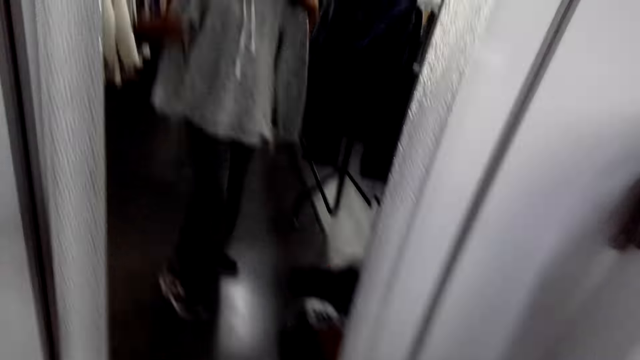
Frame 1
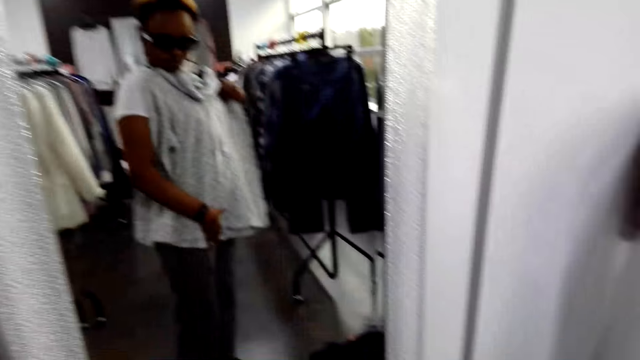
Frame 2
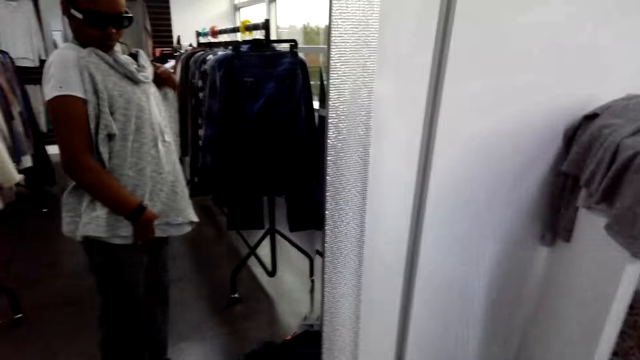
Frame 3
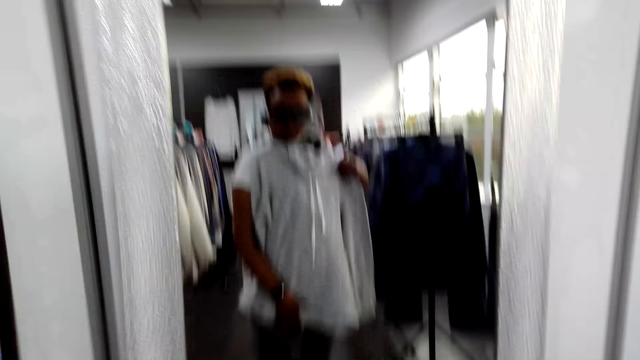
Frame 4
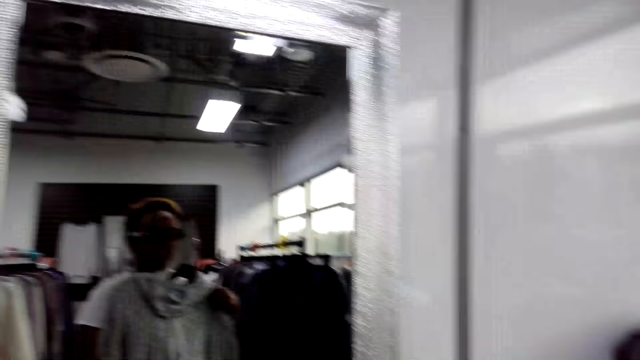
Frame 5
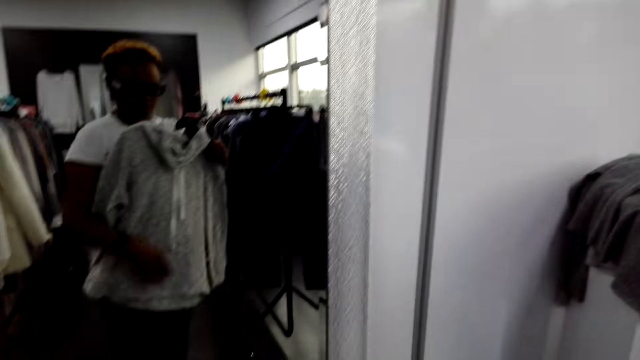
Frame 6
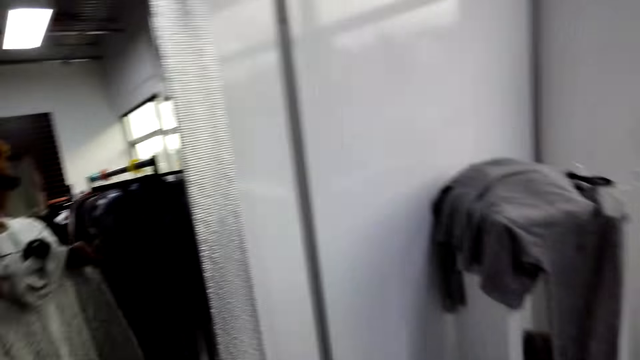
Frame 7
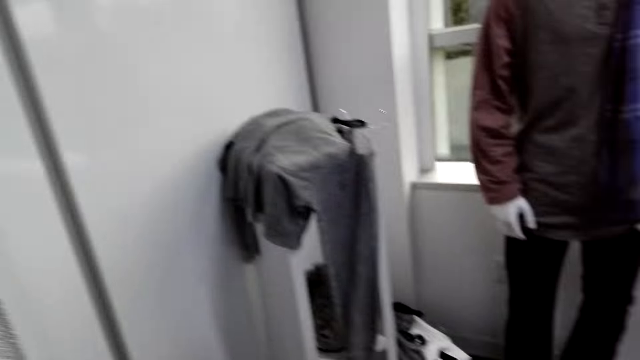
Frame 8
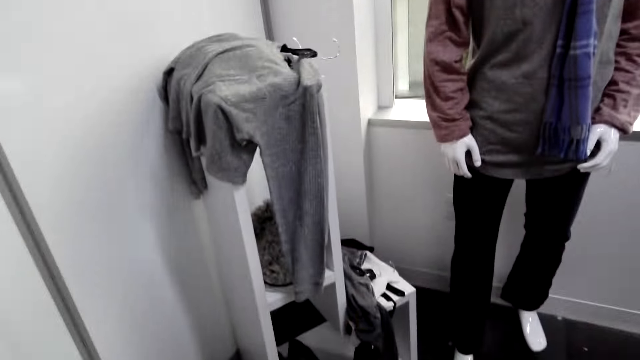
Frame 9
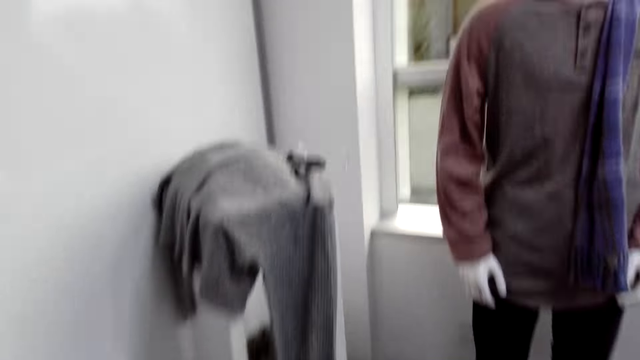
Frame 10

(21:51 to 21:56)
The camera wearer looks around. They pick the top from the shelf.

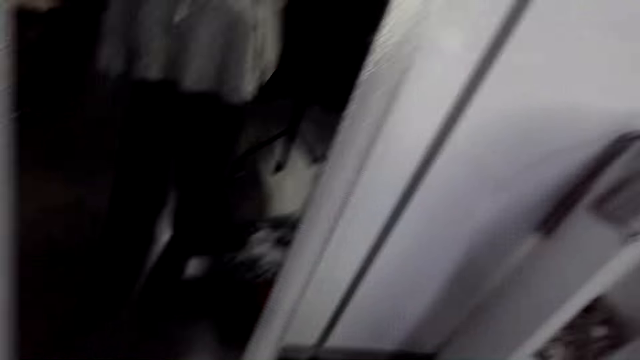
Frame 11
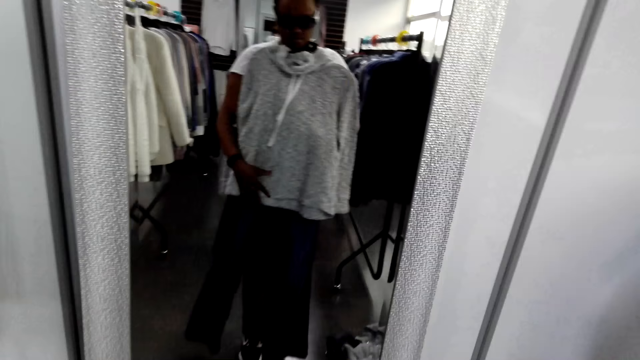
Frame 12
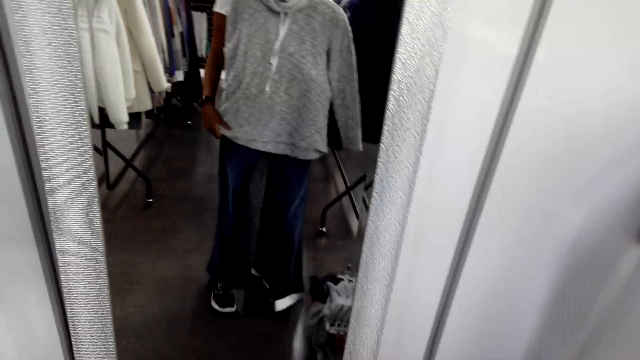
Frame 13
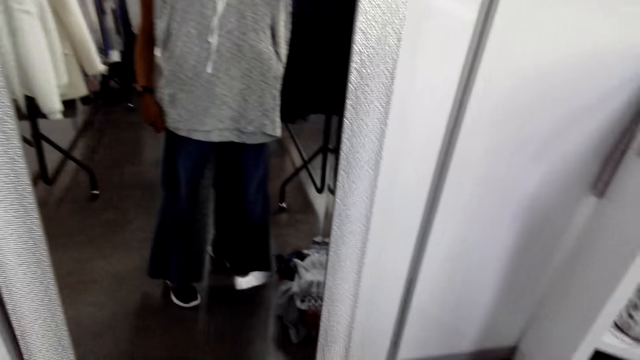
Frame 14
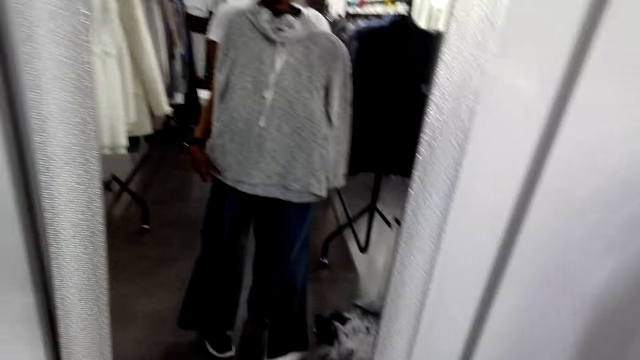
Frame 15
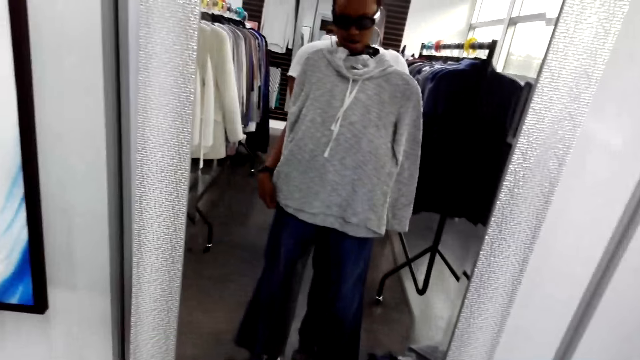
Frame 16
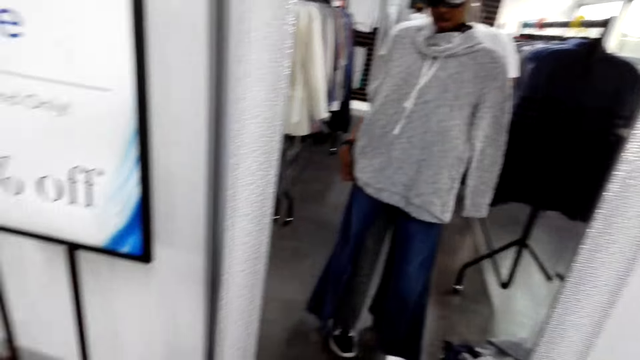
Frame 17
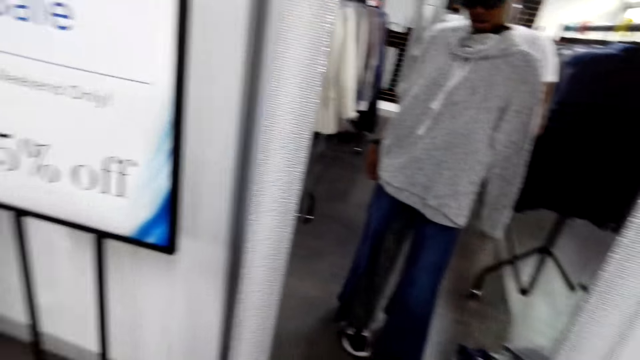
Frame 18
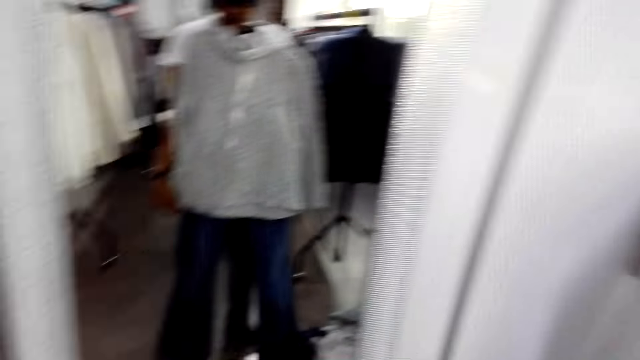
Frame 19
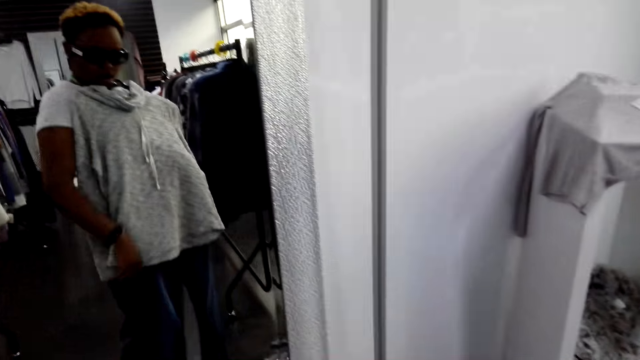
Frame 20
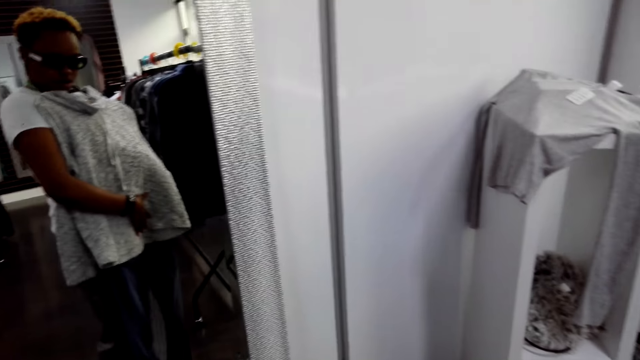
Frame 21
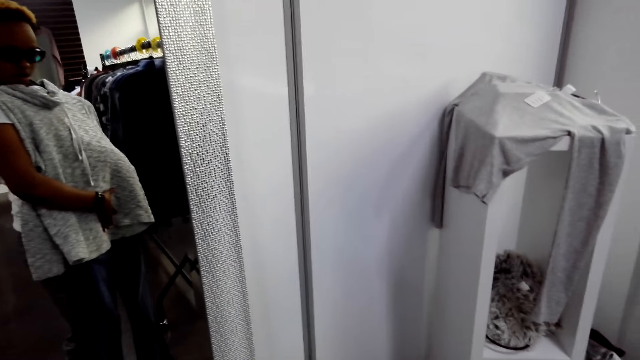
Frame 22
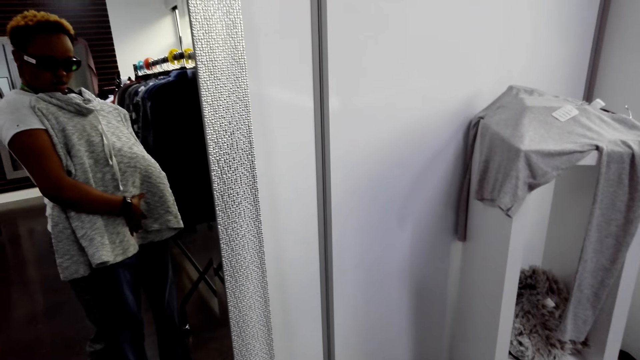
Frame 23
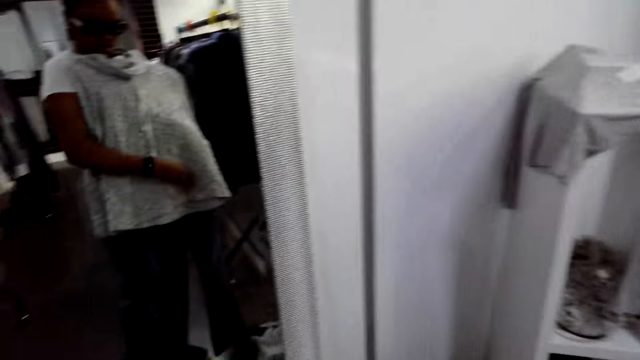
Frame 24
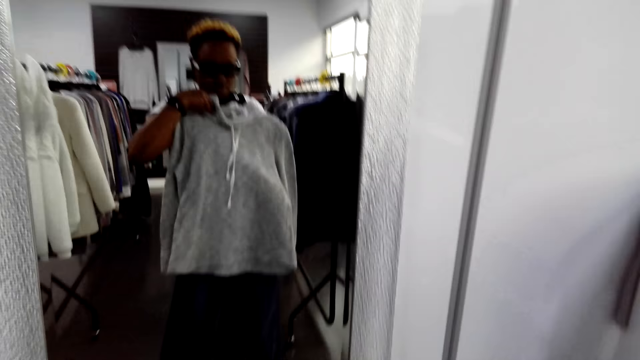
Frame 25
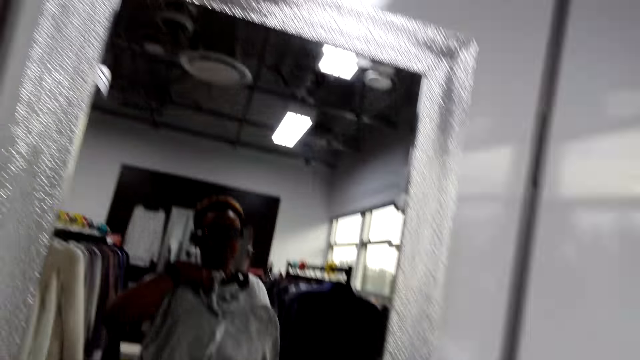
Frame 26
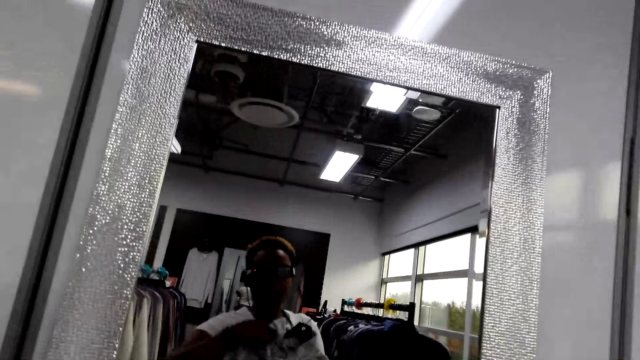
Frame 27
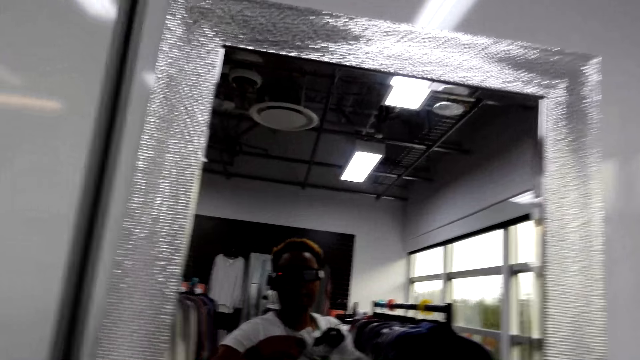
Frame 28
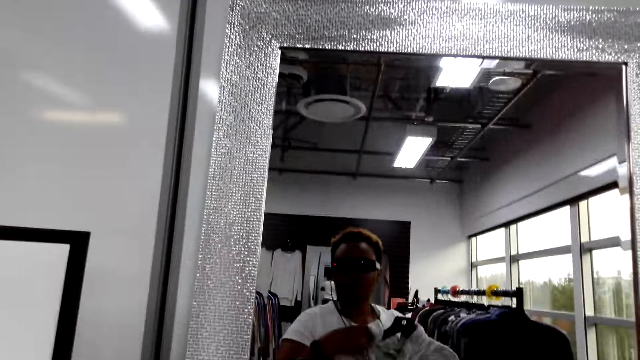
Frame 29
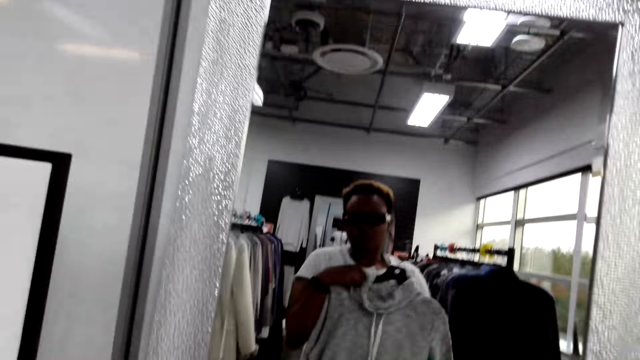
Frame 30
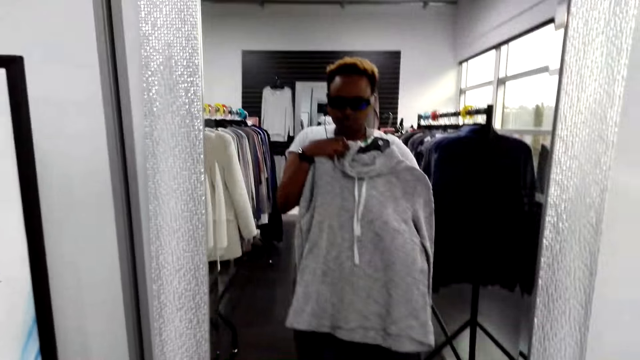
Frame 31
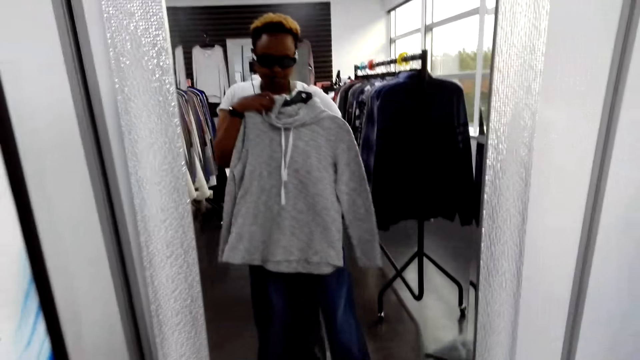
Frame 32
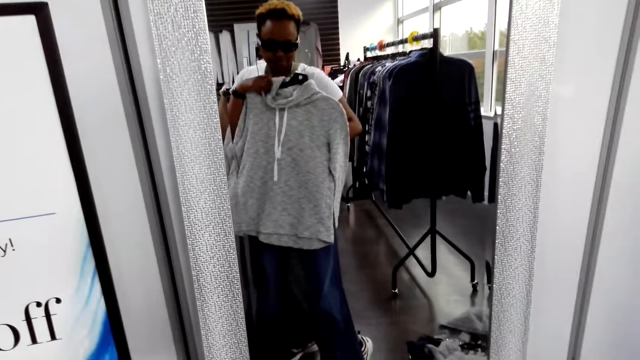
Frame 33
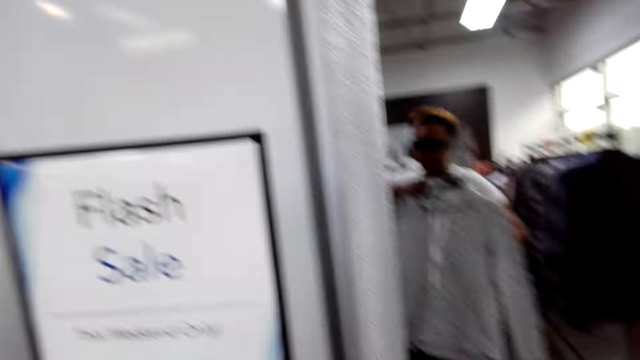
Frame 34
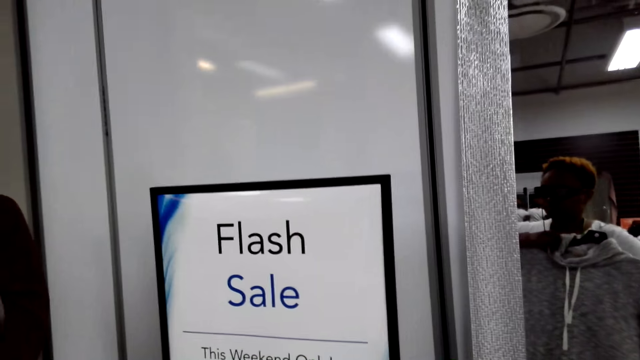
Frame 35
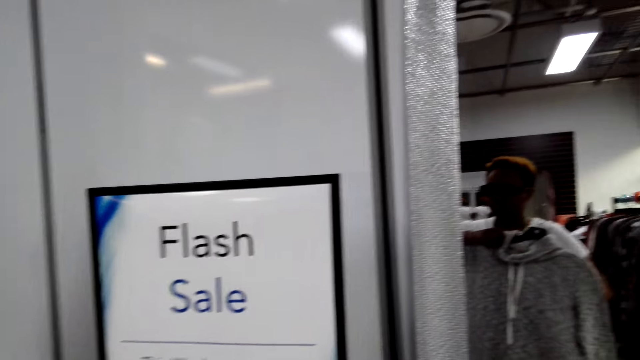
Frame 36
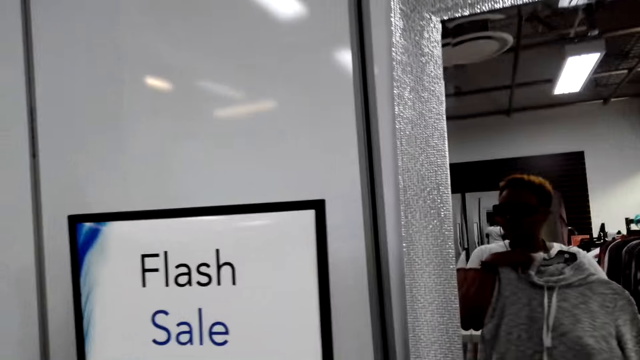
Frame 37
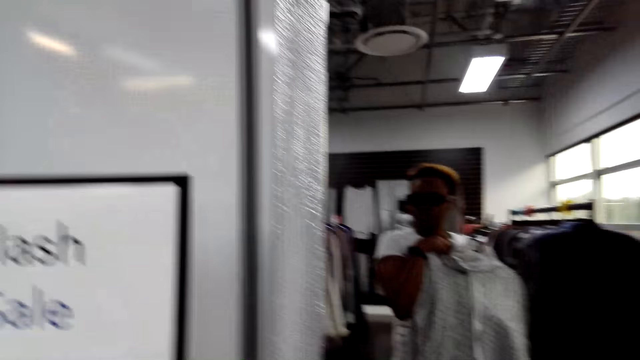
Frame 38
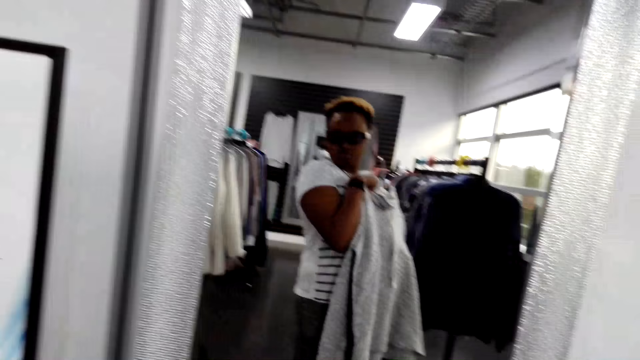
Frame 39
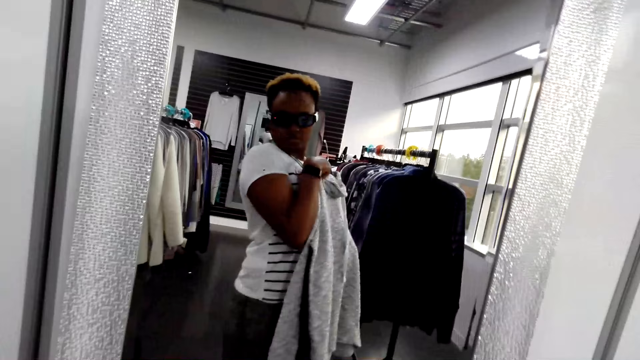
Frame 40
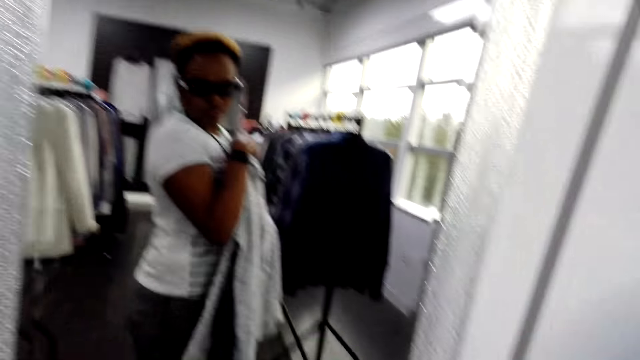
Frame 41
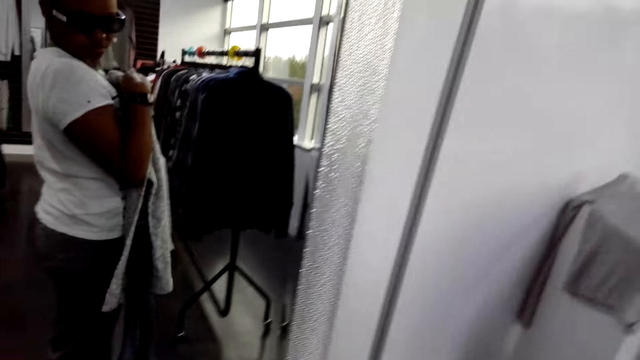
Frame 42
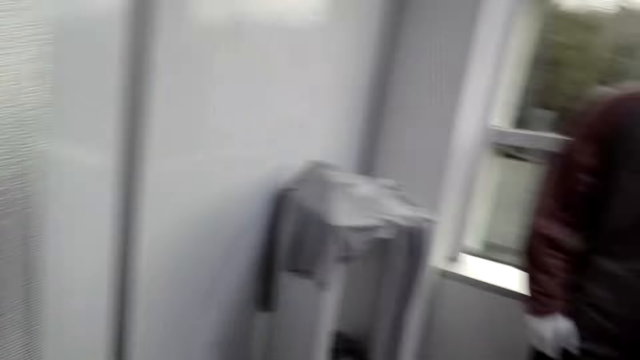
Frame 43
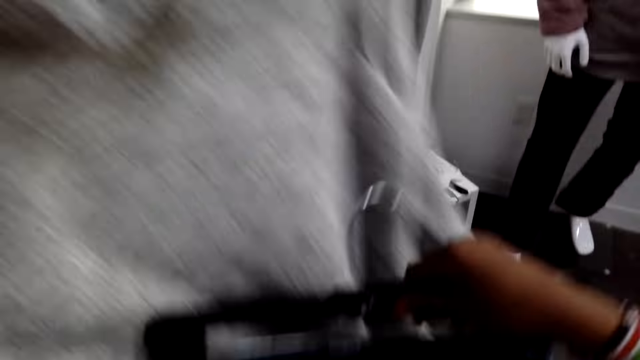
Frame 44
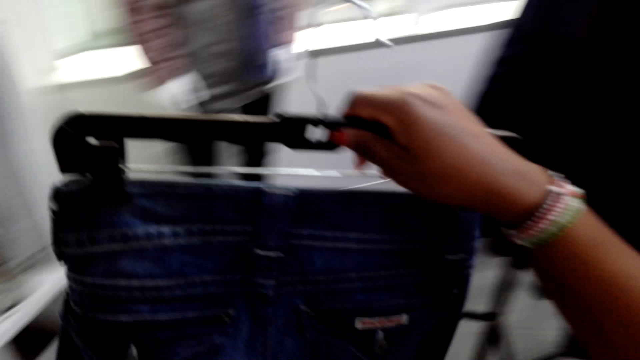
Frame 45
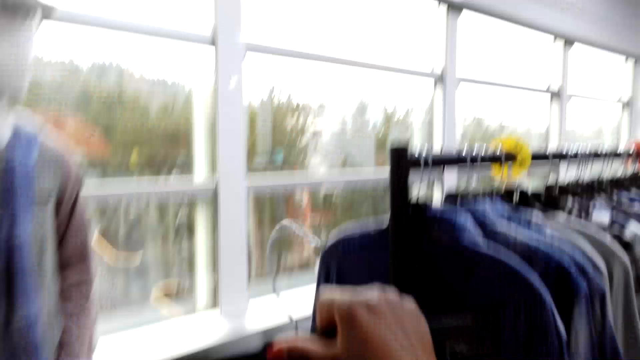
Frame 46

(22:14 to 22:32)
The camera wearer stares at the mirror. She looks at herself on the mirror. She looks around. She hangs the jeans on the hanger stand.
